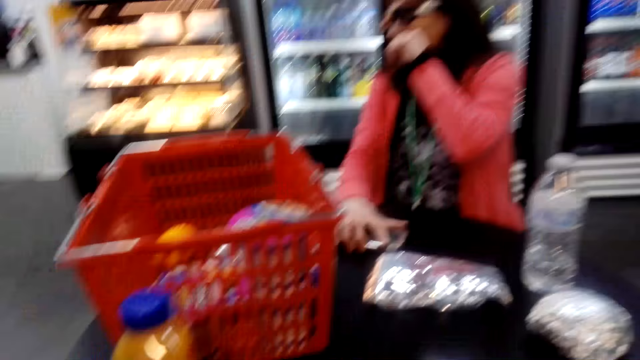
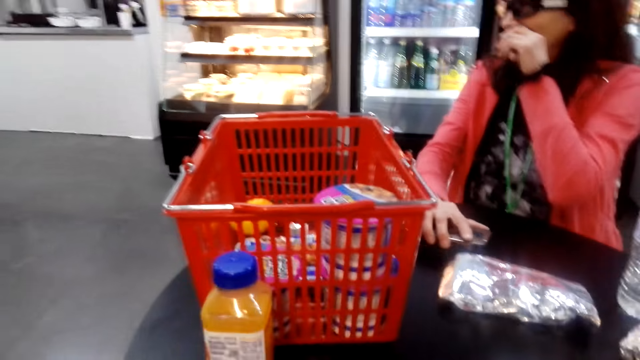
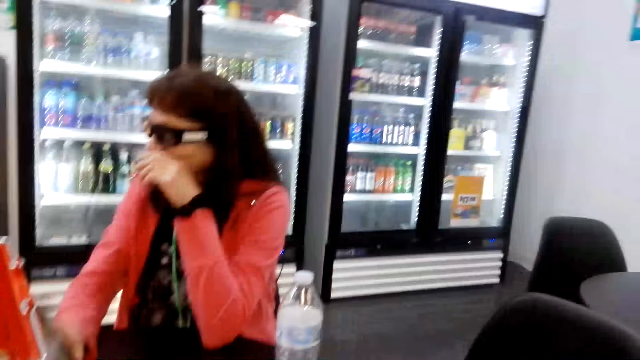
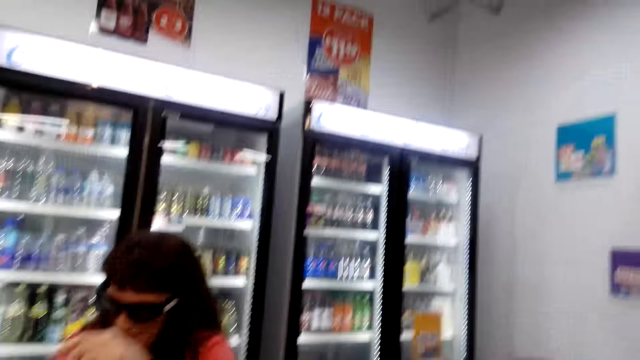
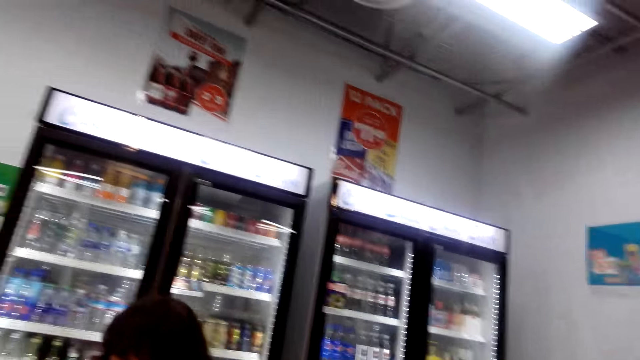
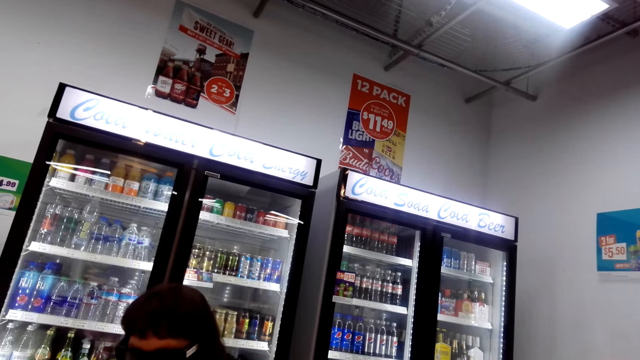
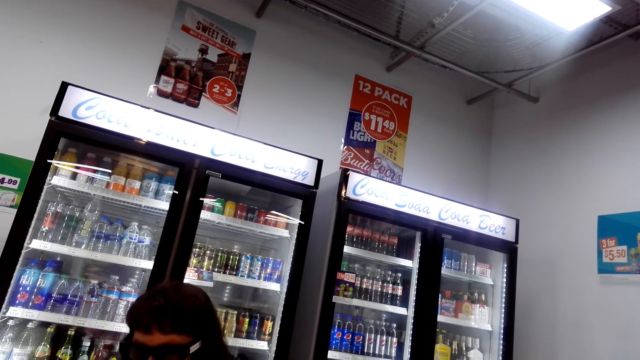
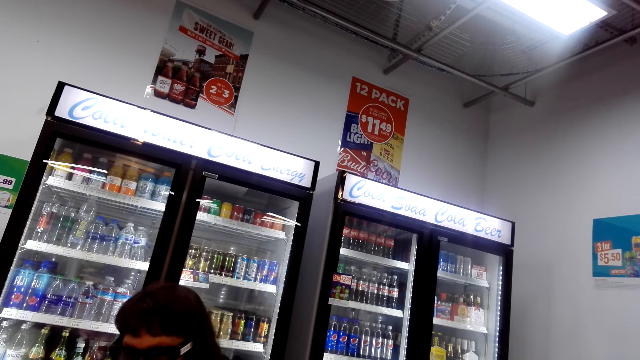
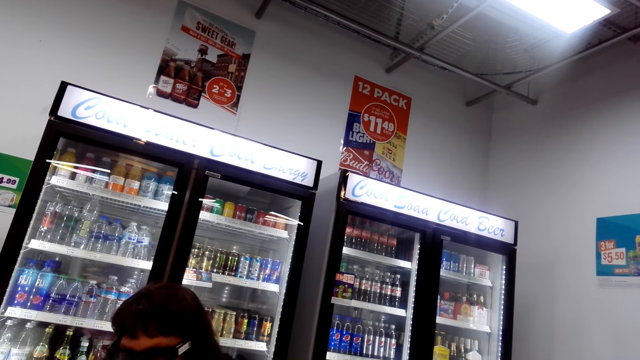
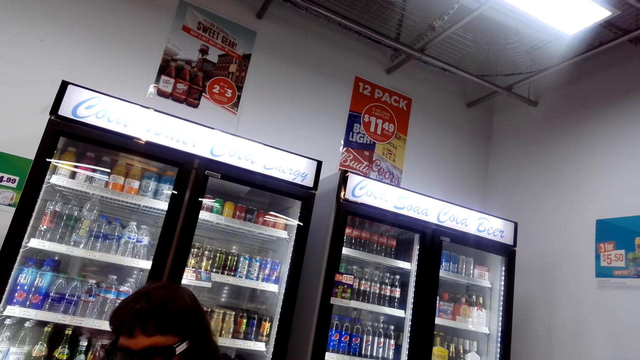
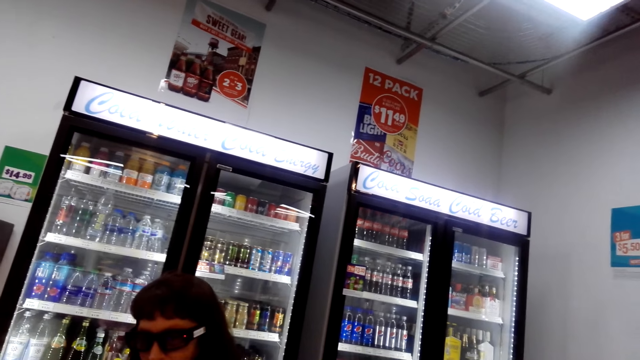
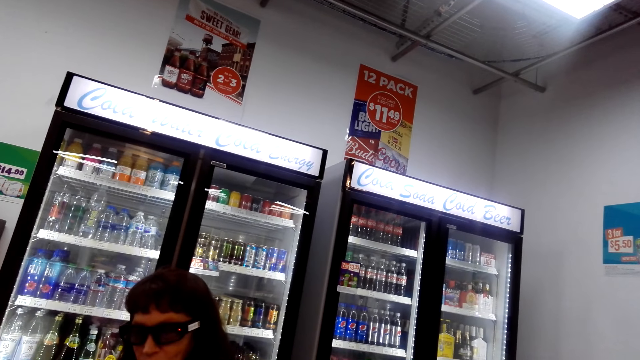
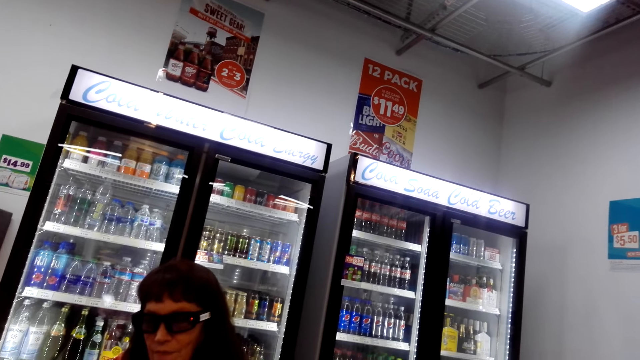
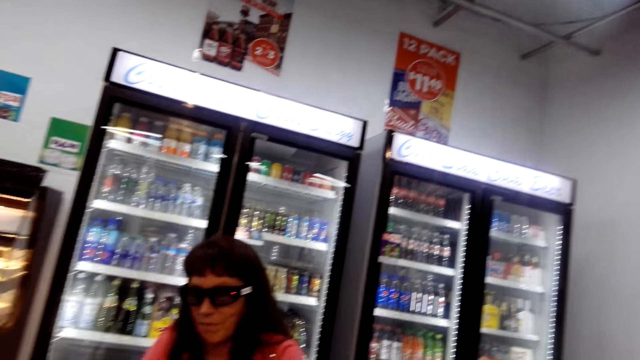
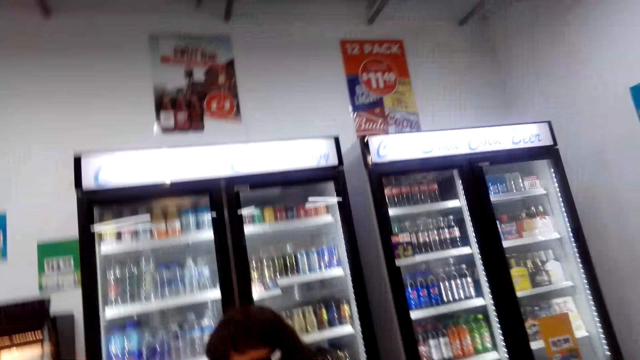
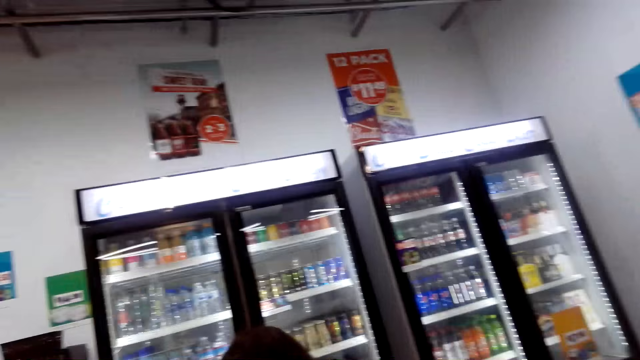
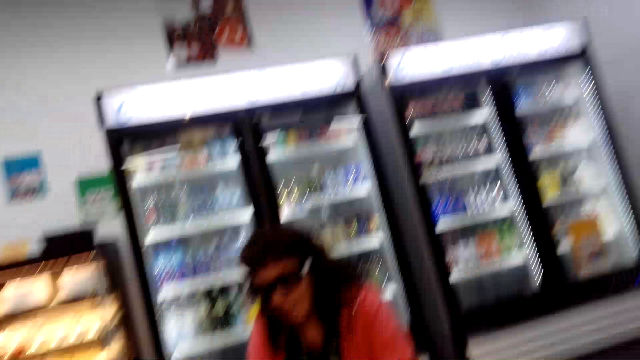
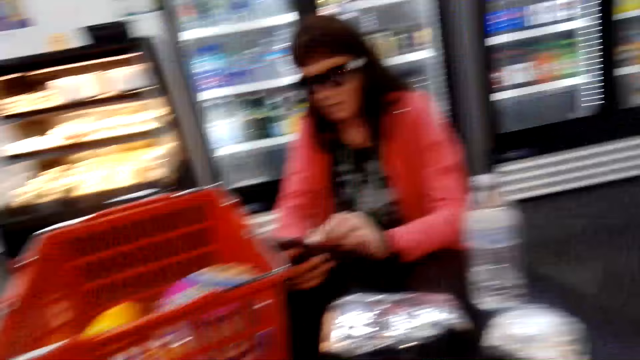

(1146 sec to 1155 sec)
The camera wearer laughs.

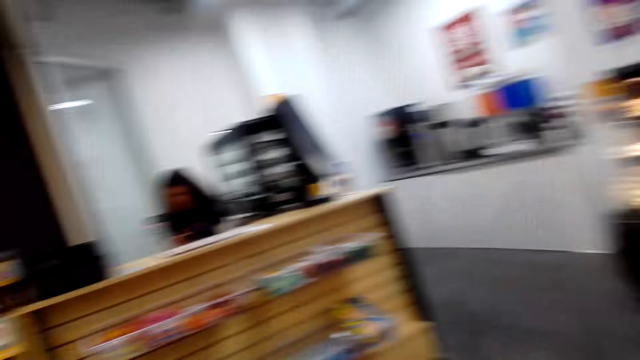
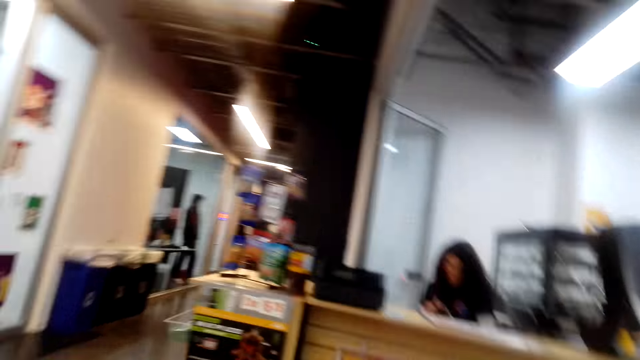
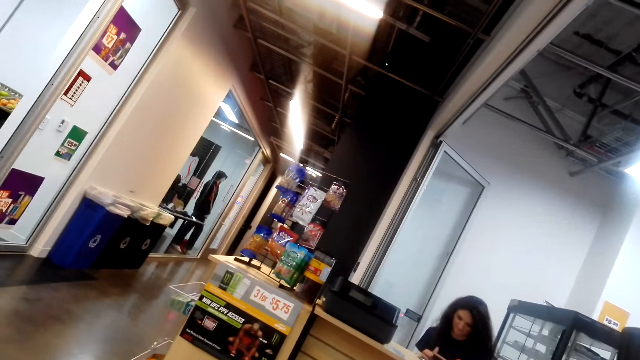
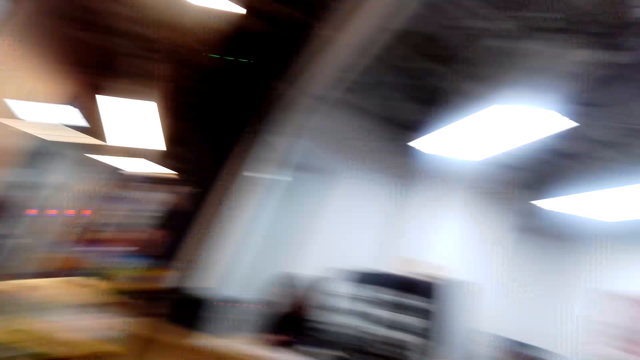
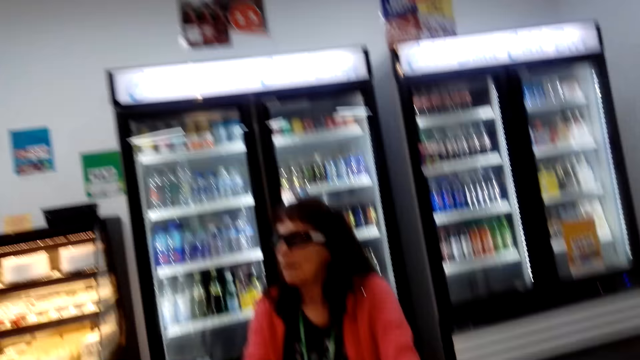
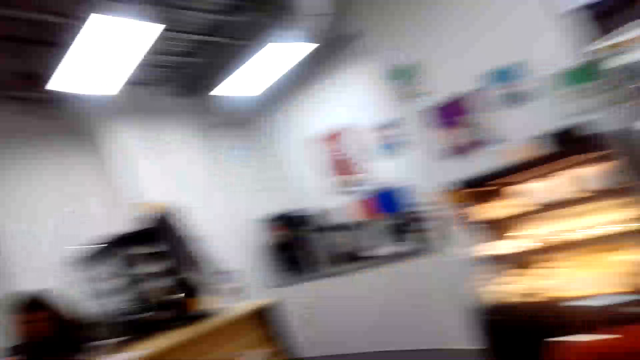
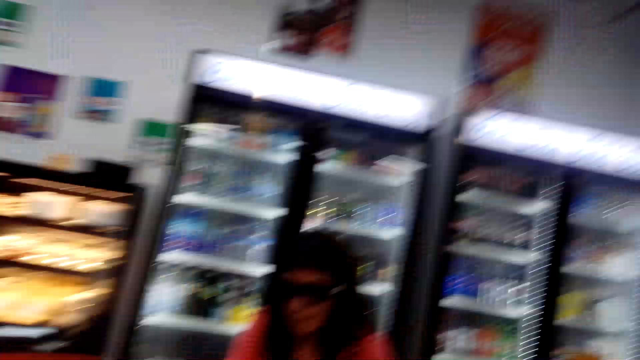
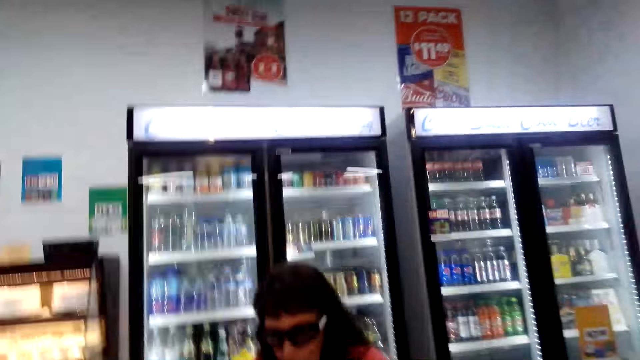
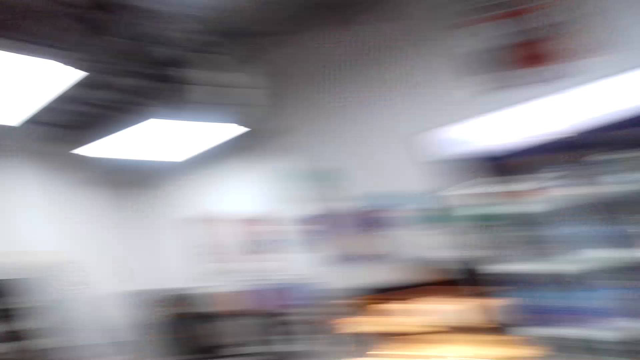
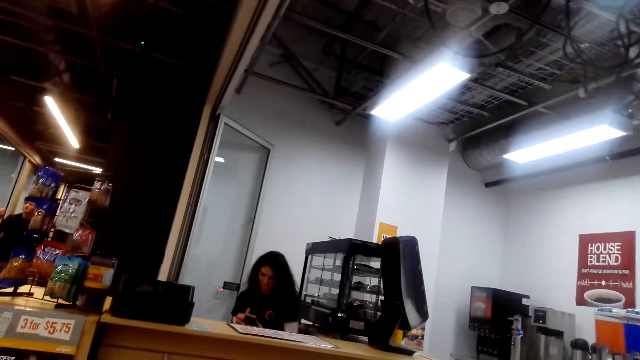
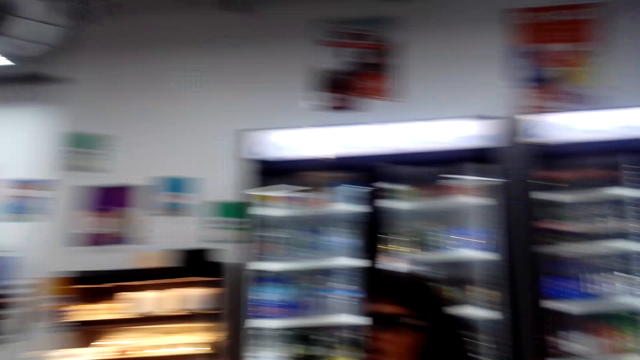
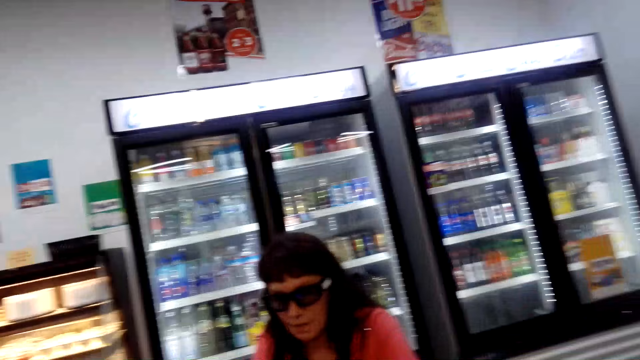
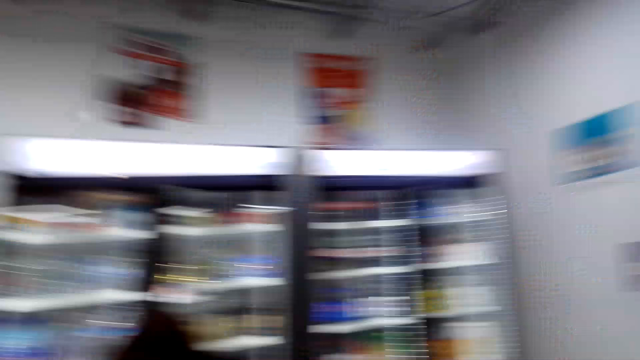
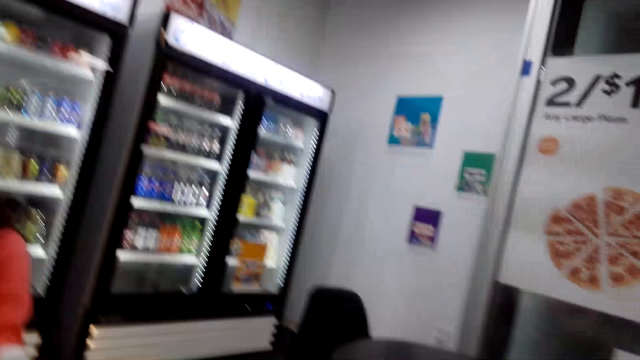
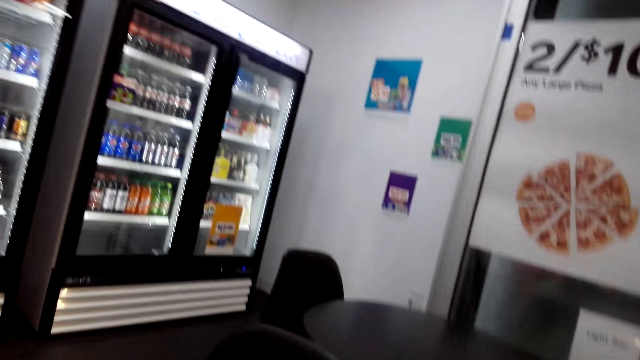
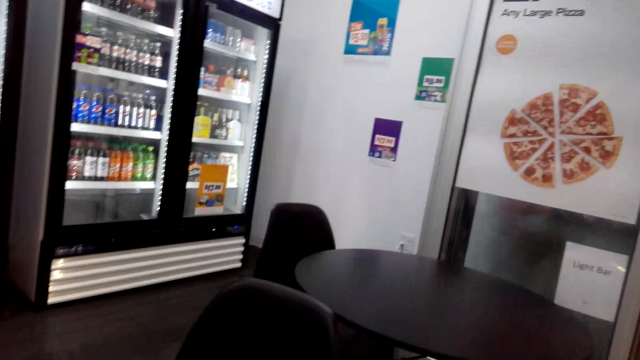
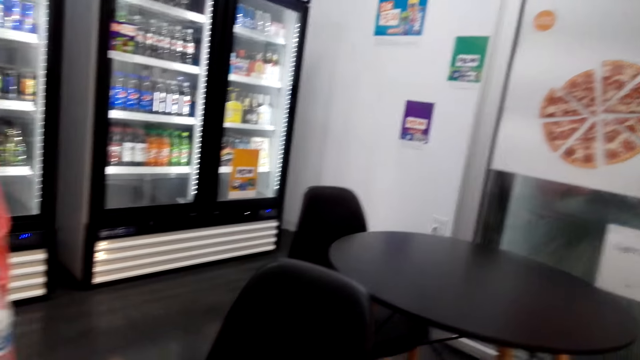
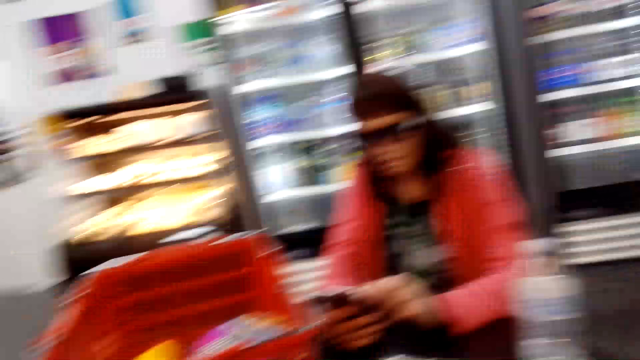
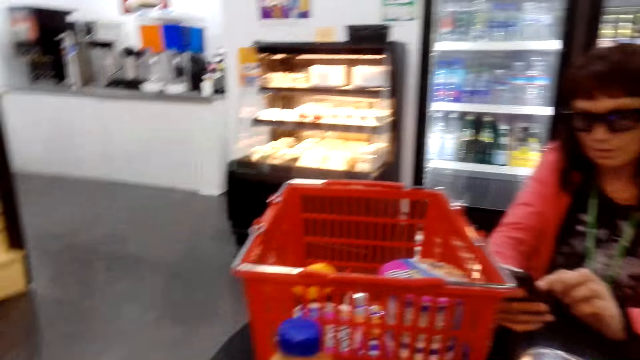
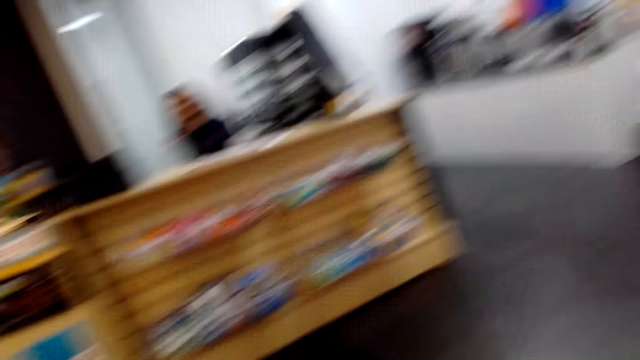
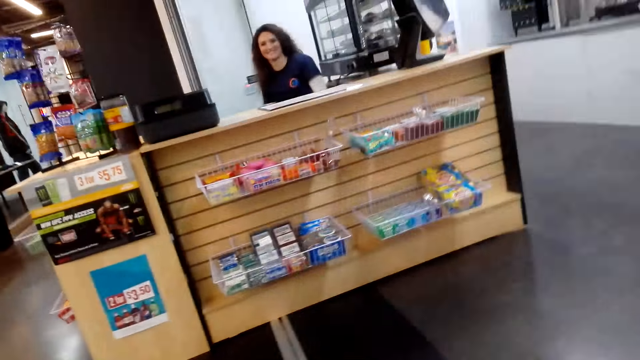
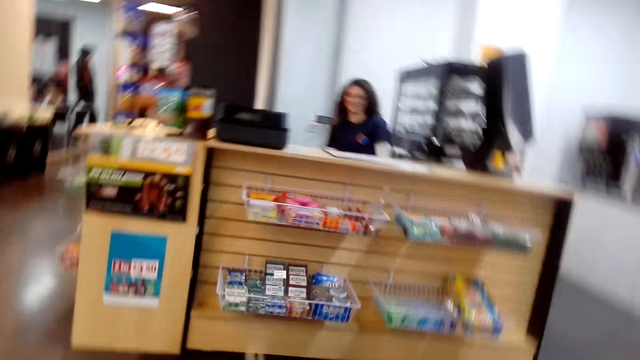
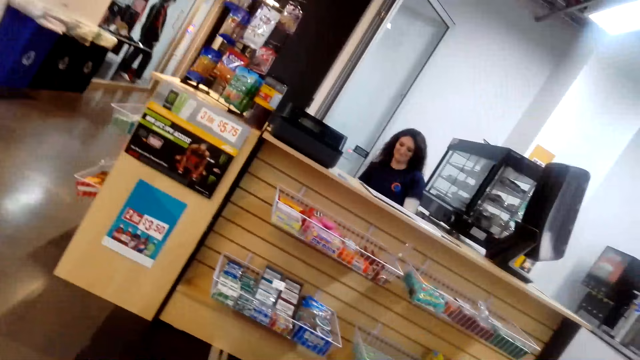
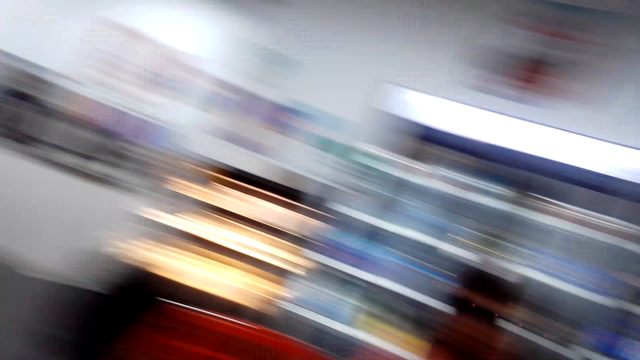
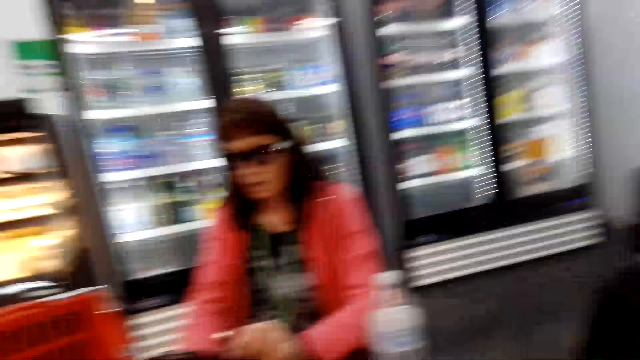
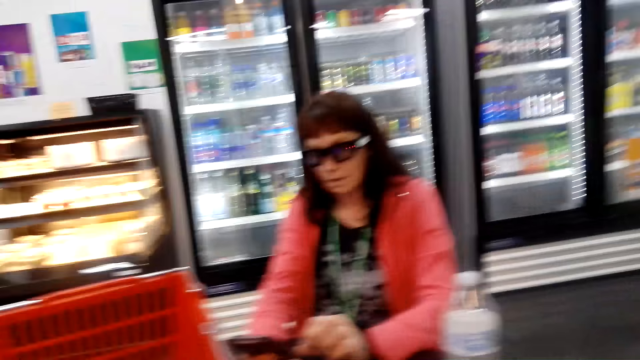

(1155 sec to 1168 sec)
The camera wearer looks around. They look around.
